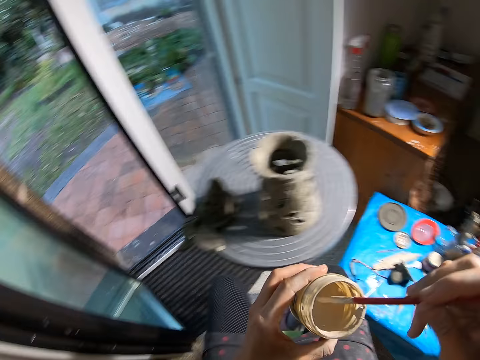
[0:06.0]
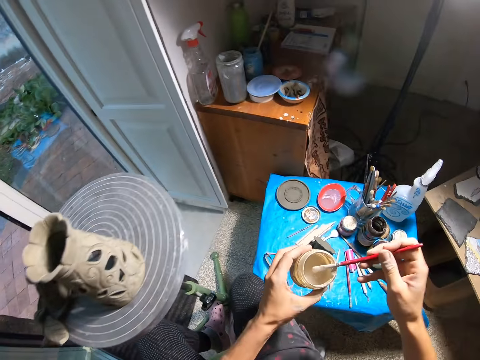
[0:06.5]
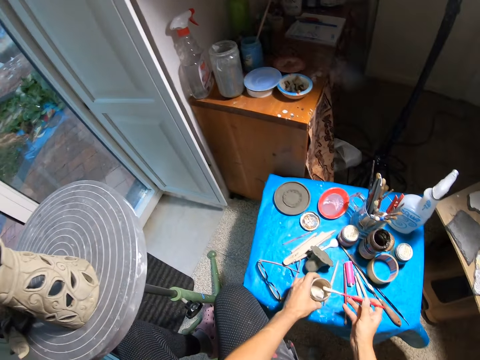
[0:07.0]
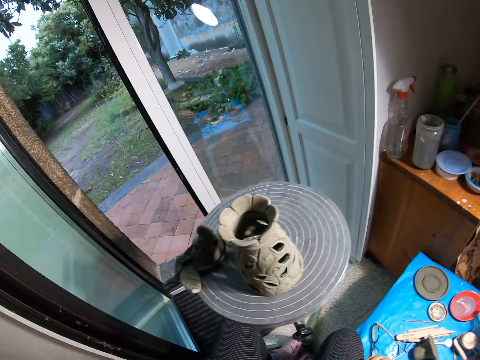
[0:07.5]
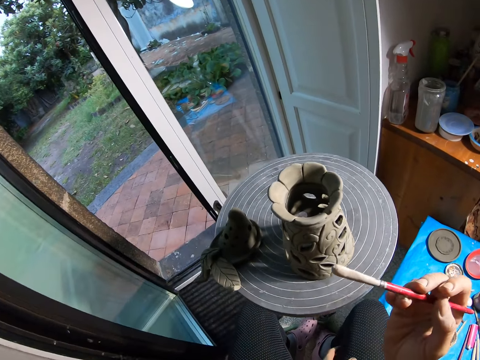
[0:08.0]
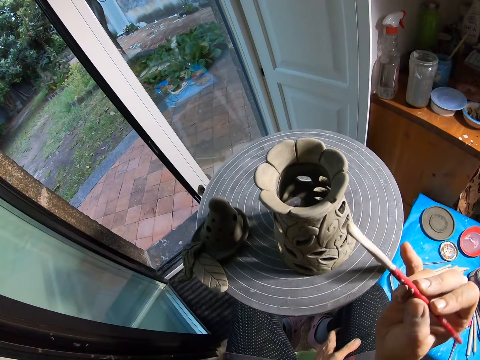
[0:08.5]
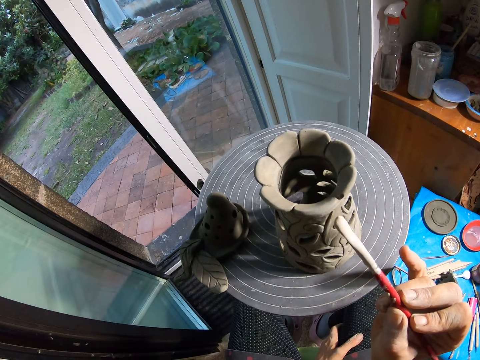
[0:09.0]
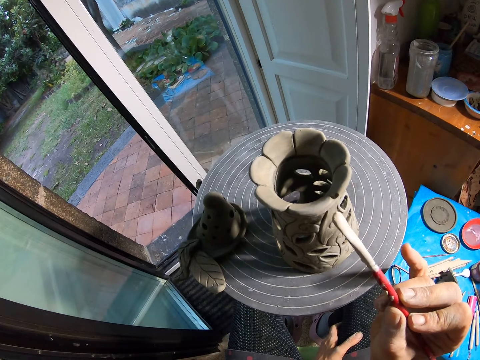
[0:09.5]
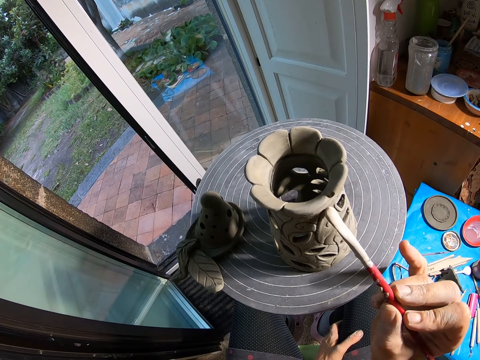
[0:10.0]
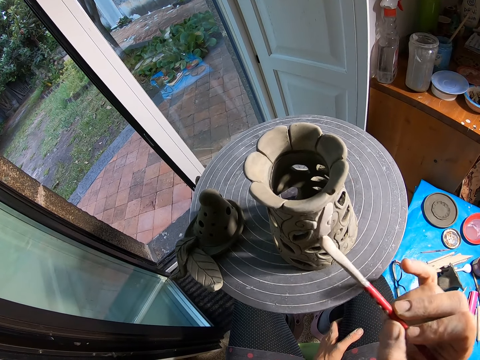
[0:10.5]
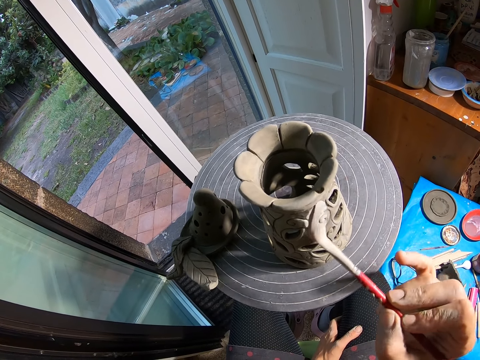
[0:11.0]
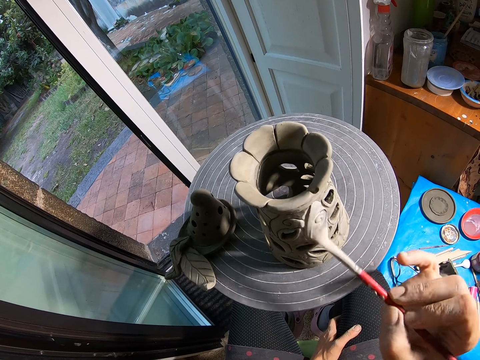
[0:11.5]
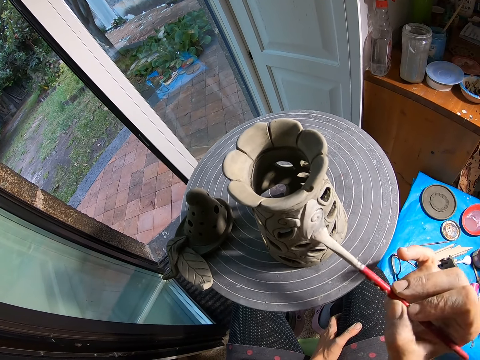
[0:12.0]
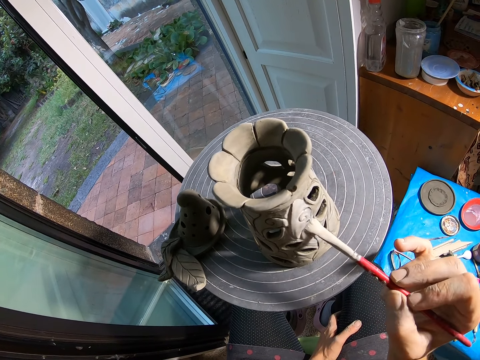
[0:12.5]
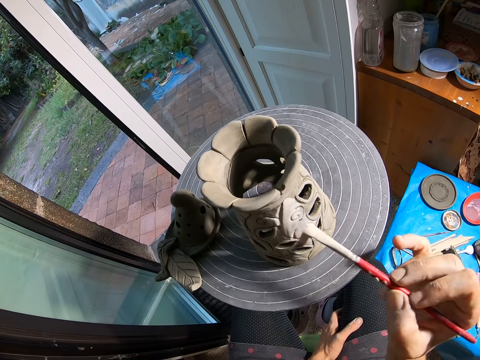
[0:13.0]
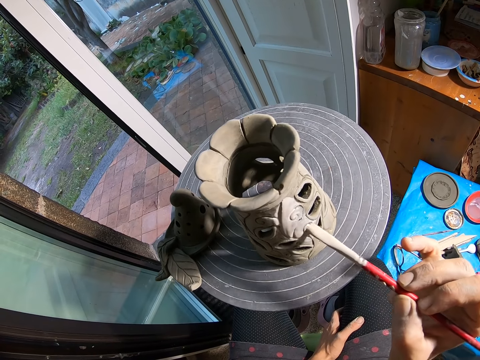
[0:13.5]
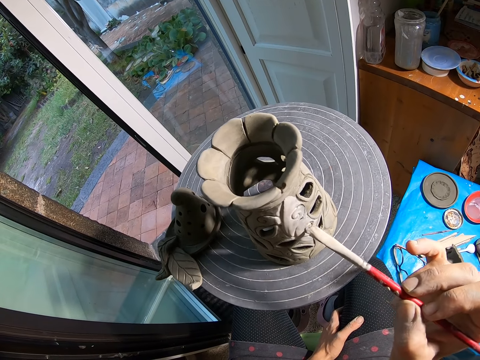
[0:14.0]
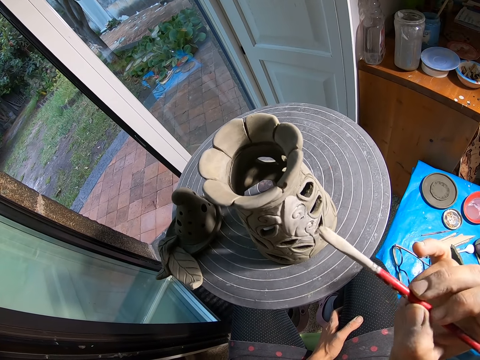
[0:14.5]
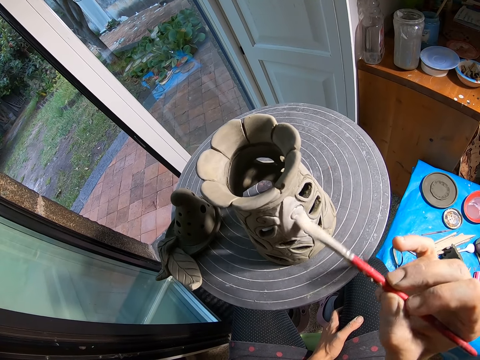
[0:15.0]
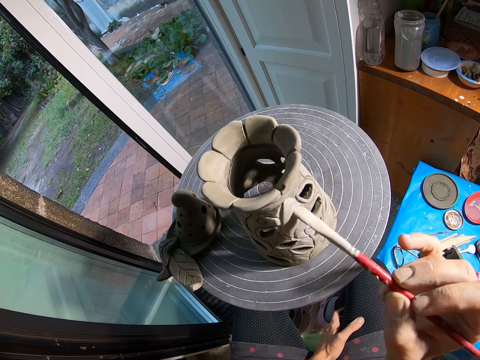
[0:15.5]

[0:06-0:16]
The camera wearer slides the paintbrush in his right hand against the jar of paint in his left hand. He puts the jar of paint in his left hand on the nylon covered table. He touches his right leg with his left hand. He paints a clay flower pot on a potter's wheel with the paintbrush in his right hand.

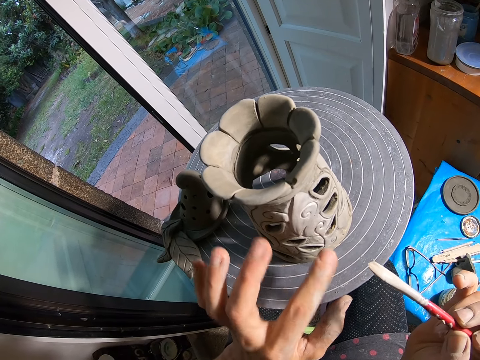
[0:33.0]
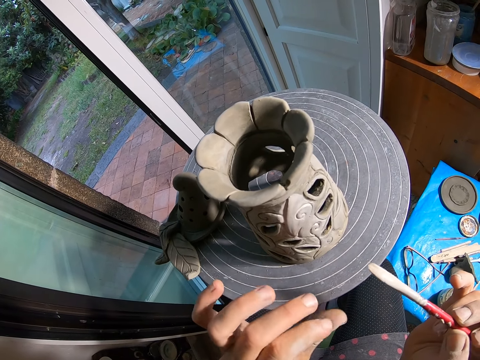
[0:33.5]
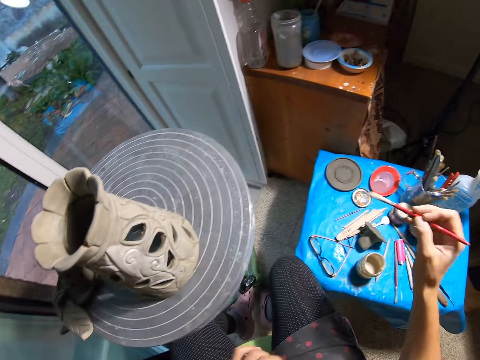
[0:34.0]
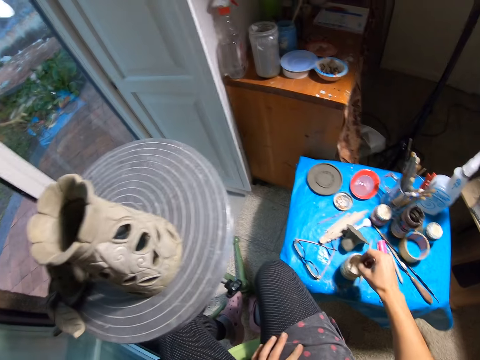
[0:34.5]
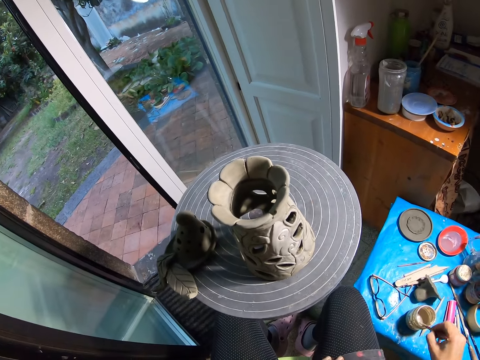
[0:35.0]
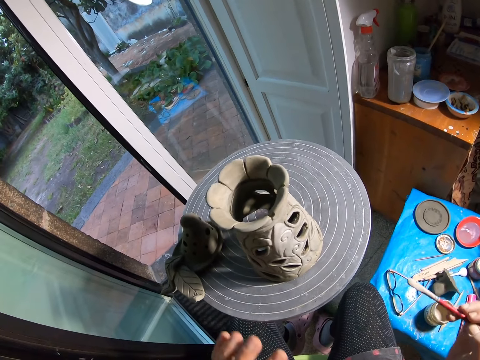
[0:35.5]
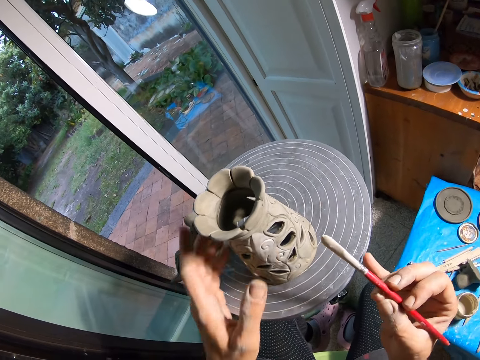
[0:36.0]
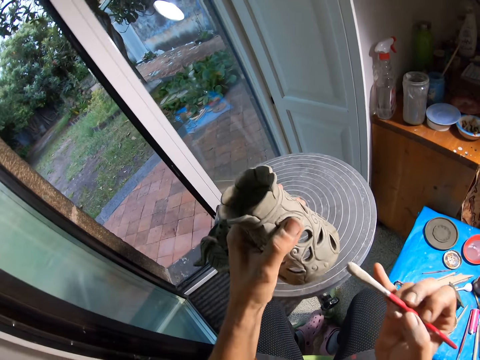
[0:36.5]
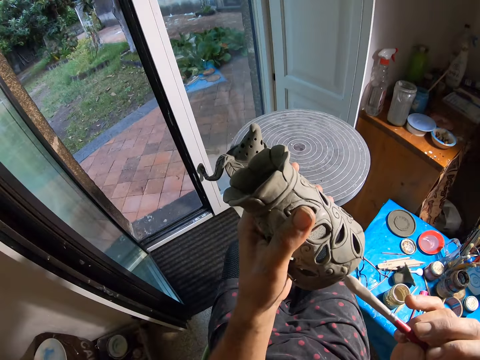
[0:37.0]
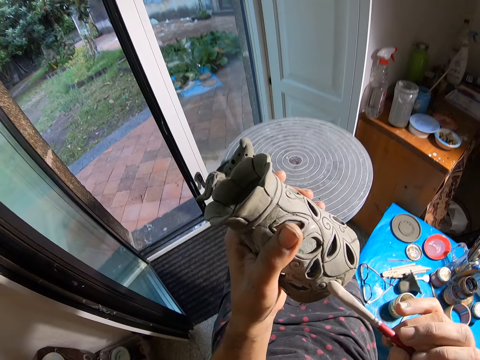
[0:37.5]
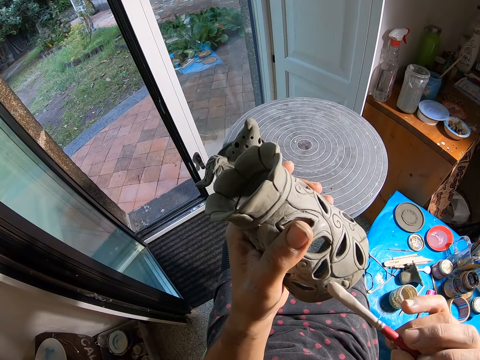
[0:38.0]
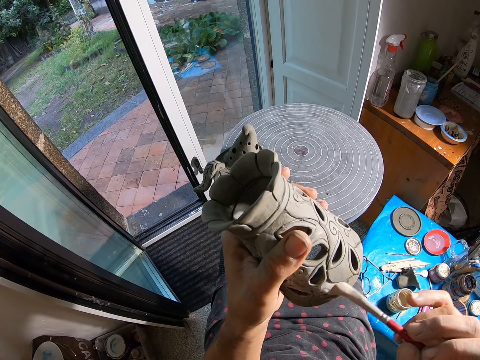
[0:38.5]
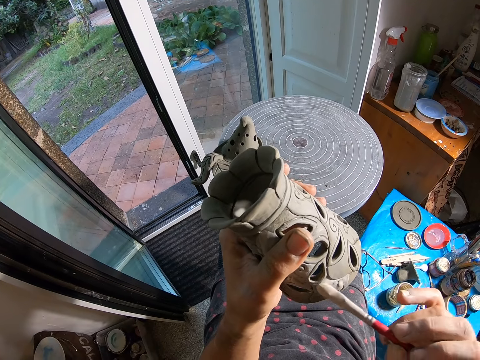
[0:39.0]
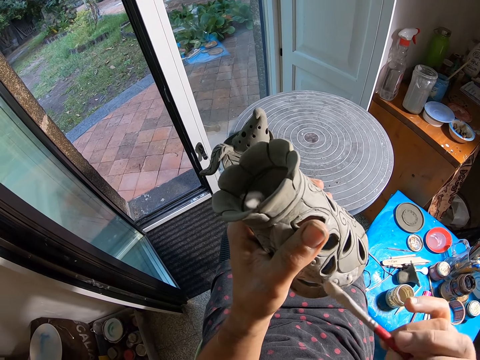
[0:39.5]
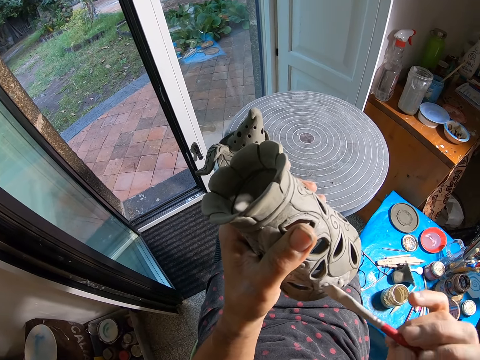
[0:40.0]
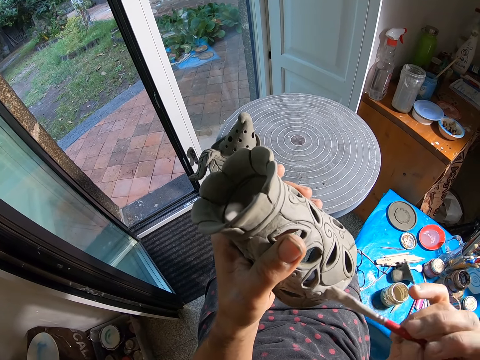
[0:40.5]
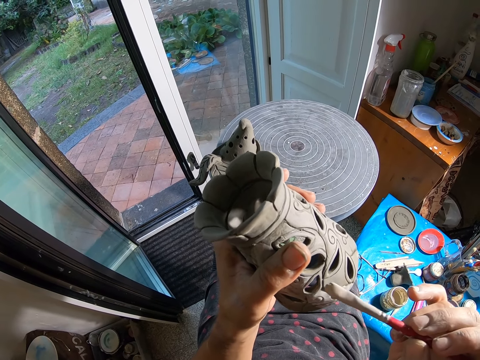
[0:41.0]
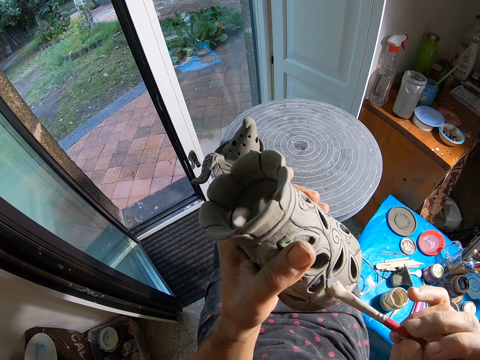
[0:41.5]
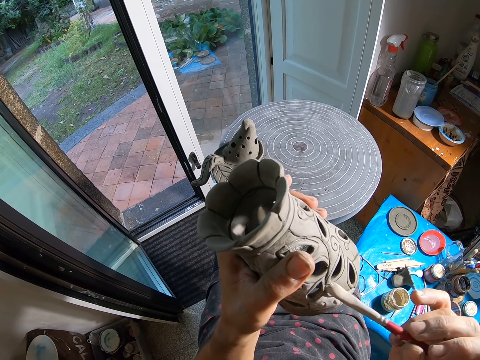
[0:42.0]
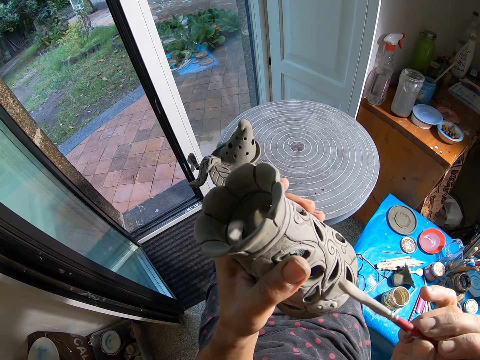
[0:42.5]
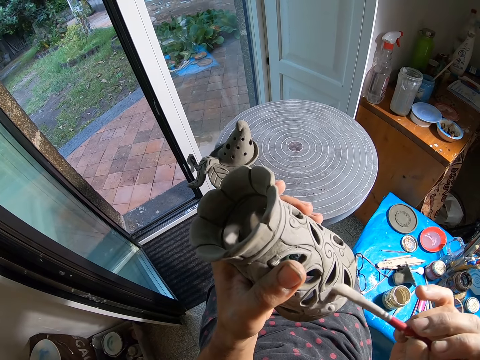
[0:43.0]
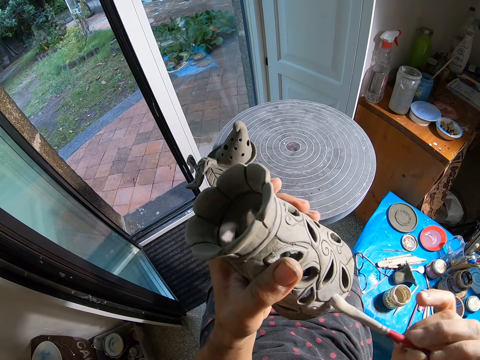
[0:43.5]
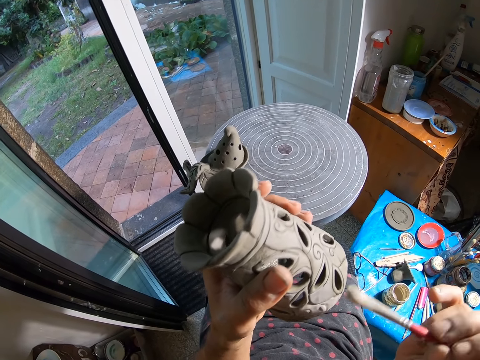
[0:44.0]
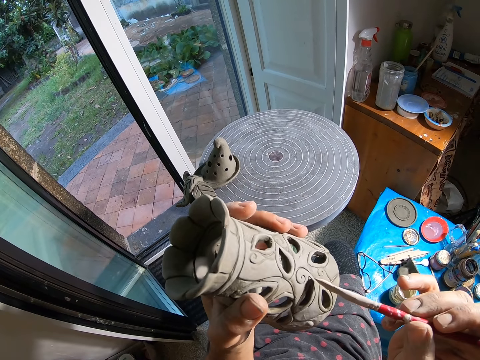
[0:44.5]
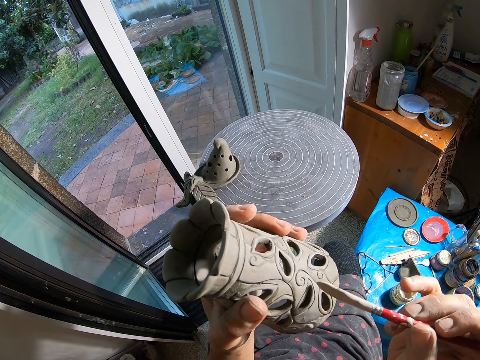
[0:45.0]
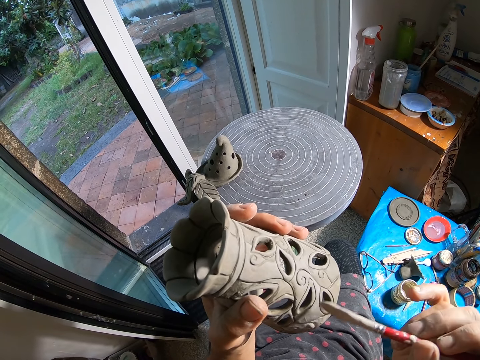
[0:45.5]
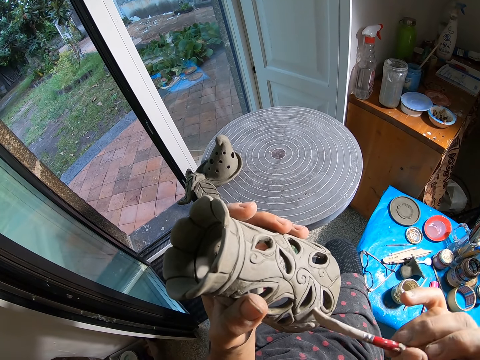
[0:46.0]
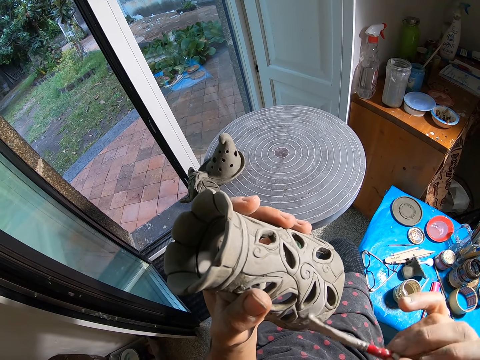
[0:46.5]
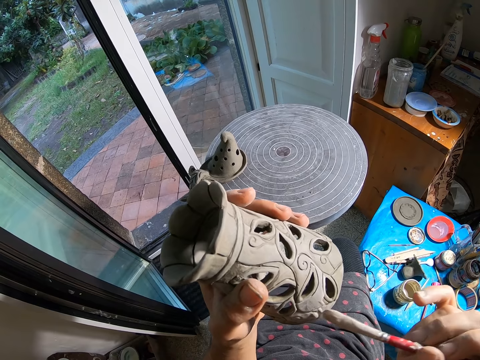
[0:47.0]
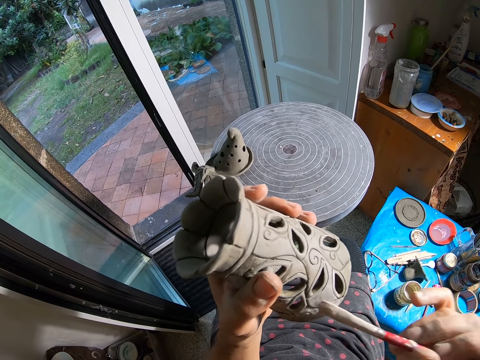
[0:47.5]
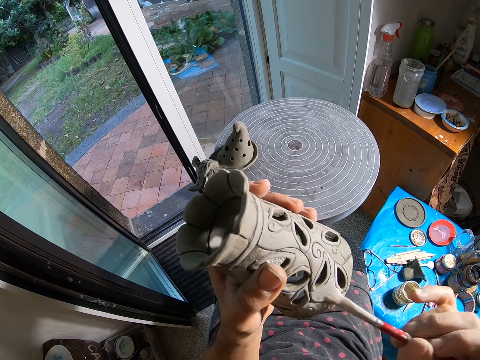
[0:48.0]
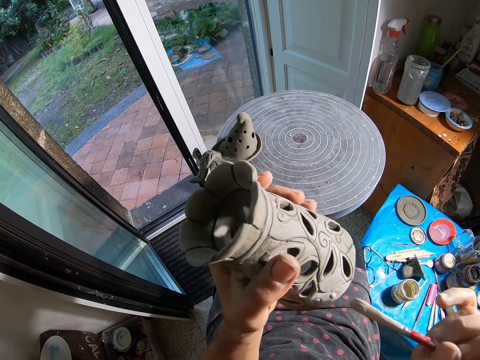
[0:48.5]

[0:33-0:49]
The camera wearer touches a carving with a finger. He wipes his left index finger and thumb together. He touches his right leg with his left hand. He dips the paintbrush in his right hand into the jar of paint on the nylon covered table. He slides the paintbrush in his right hand against the jar of paint on the nylon covered table. He touches the potter's wheel with his left hand. He takes the clay flower pot from the potter's wheel with his left hand. He paints the clay flower pot in his left hand with the paintbrush in his right hand.
